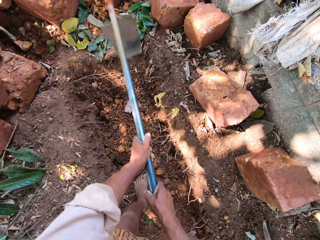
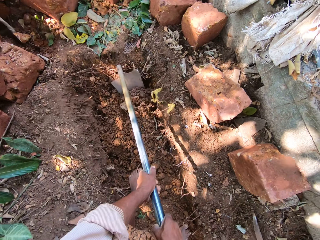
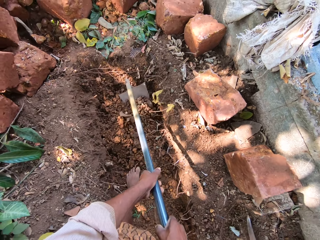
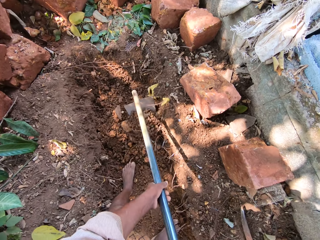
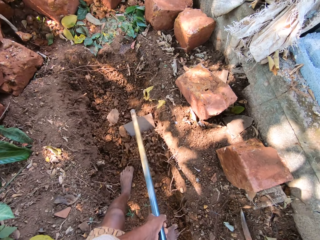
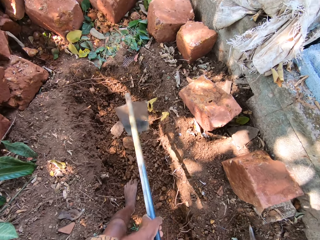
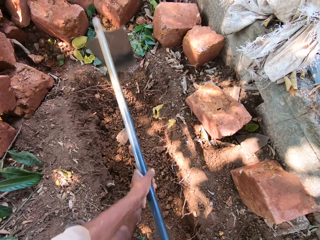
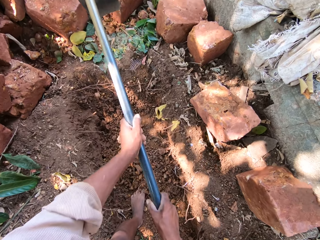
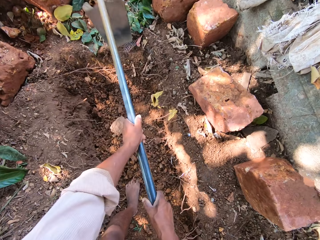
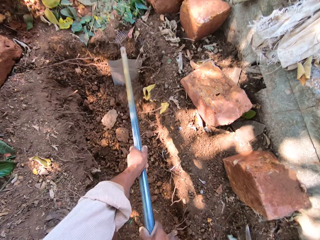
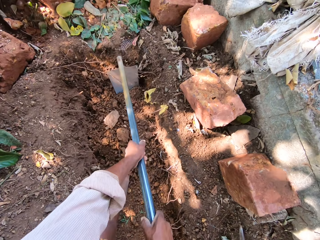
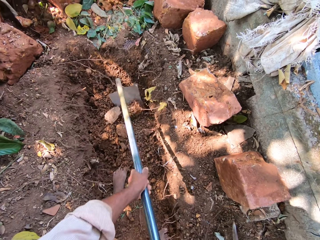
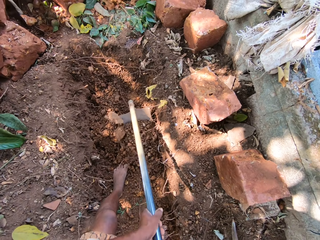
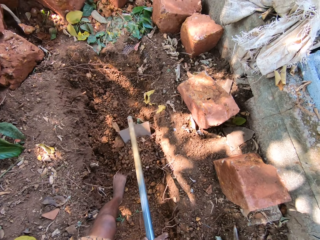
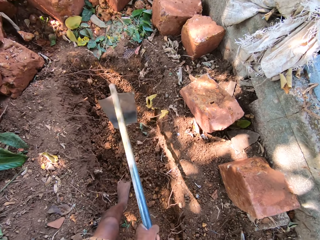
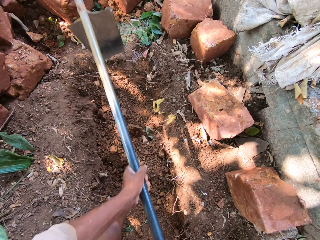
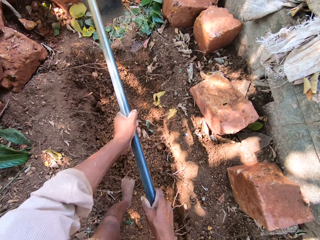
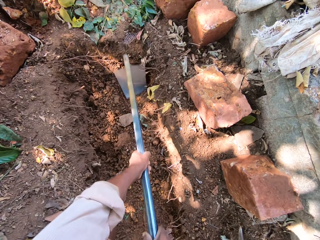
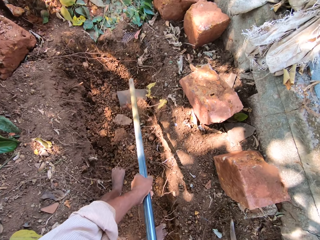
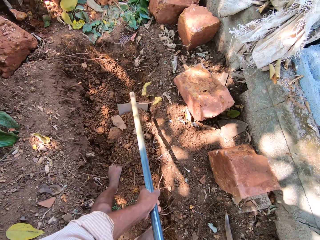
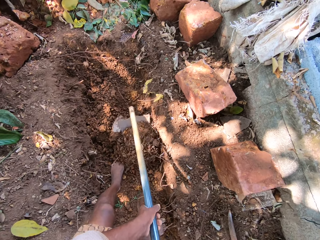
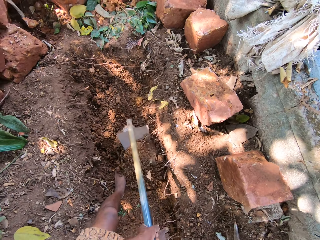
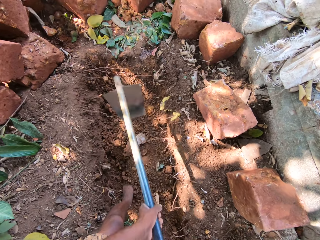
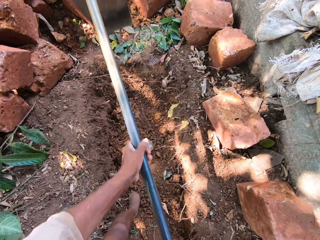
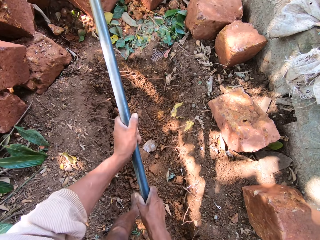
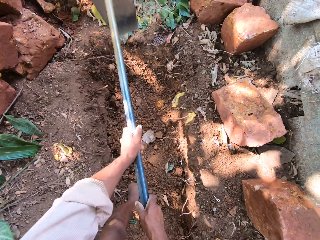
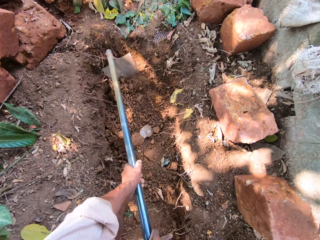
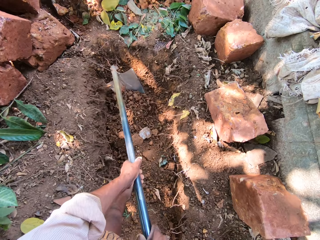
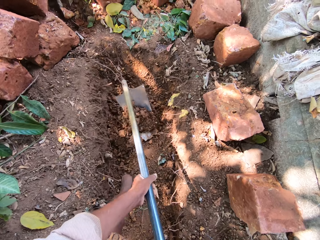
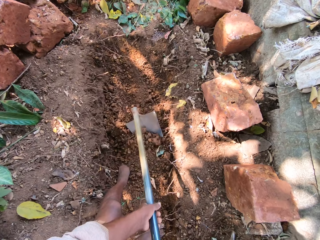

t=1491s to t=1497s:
The camera wearer gathers sand on the ground with the hoe in both hands. He digs the ground.

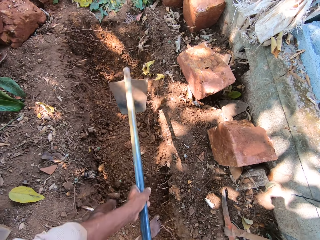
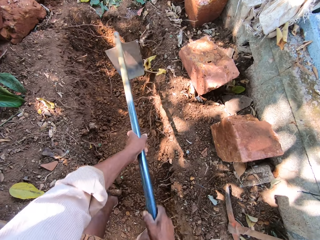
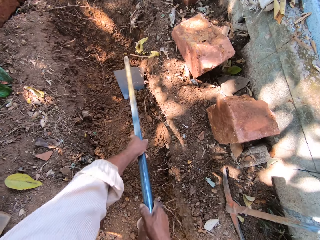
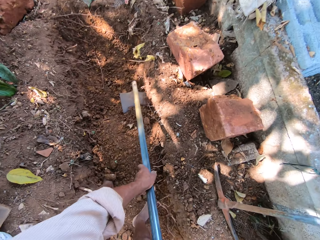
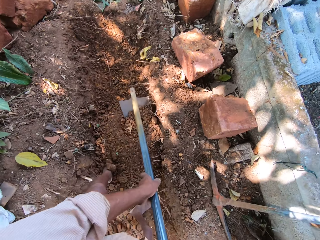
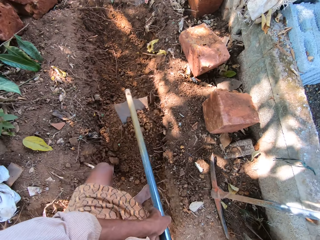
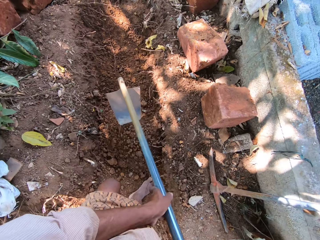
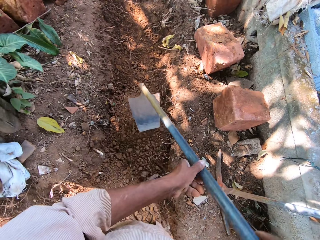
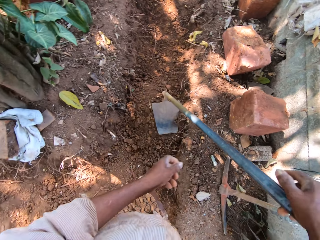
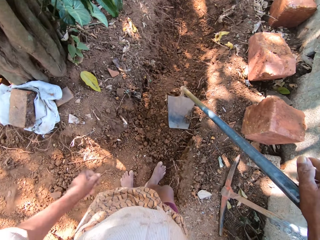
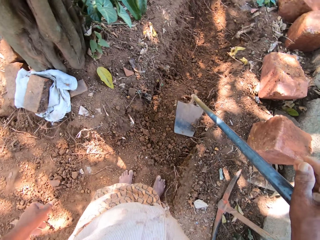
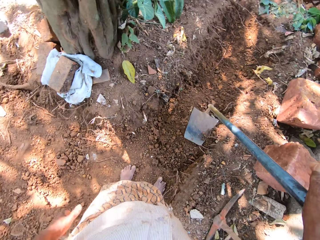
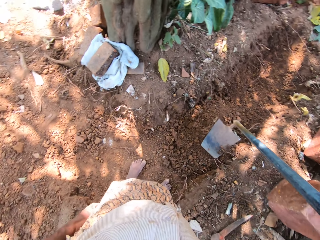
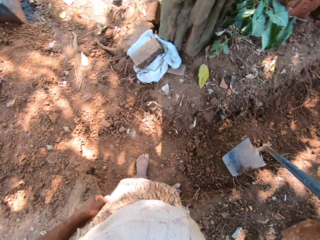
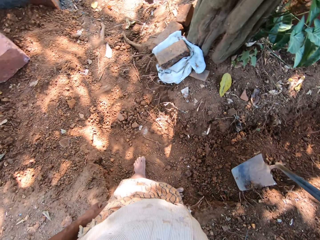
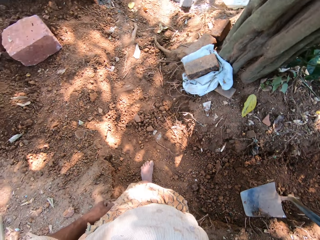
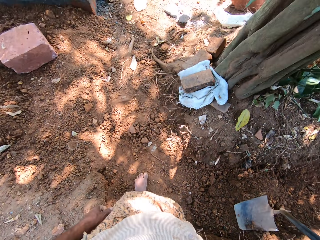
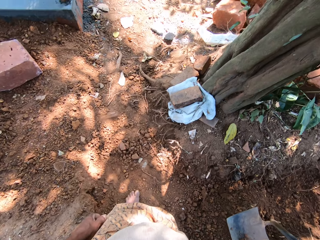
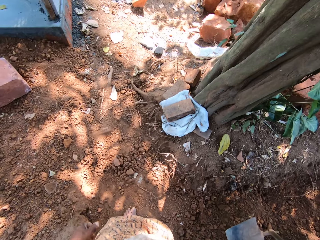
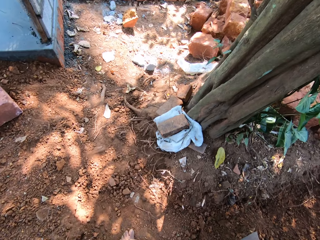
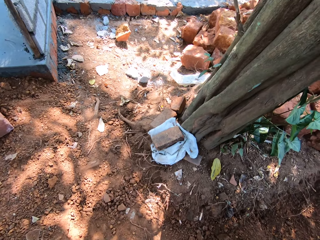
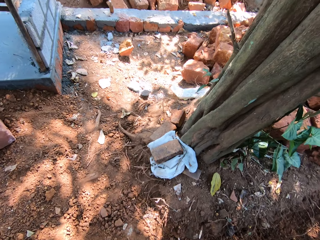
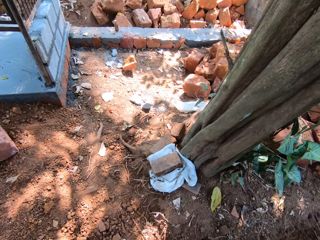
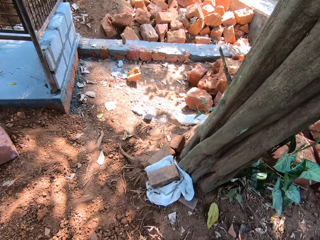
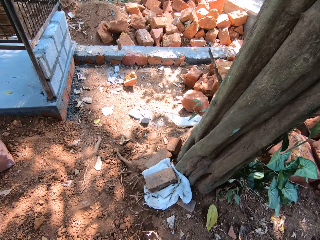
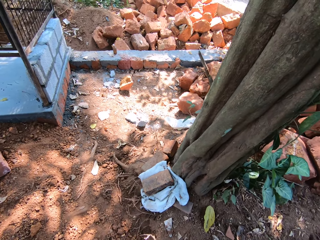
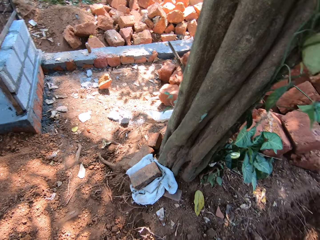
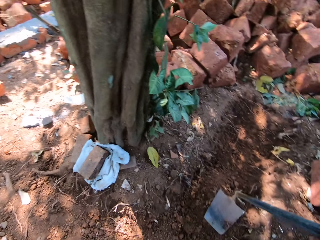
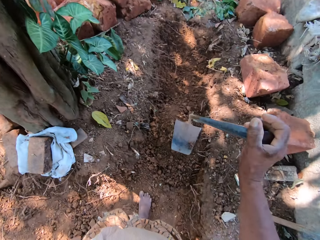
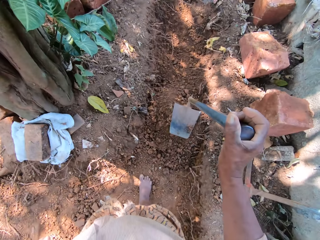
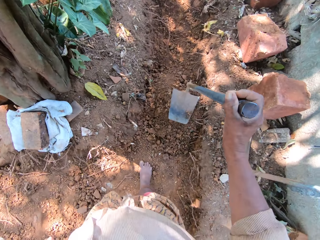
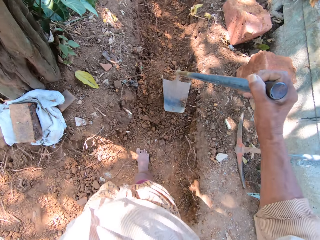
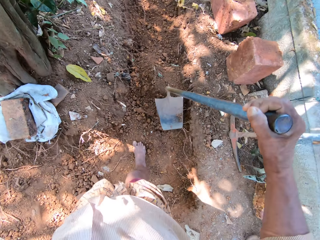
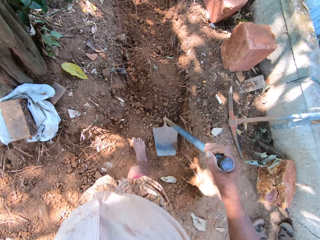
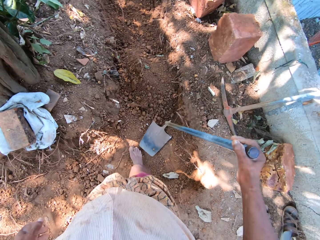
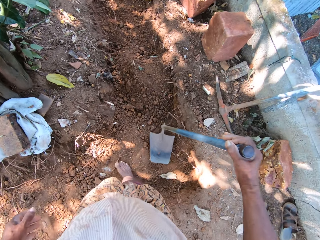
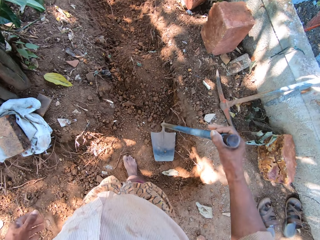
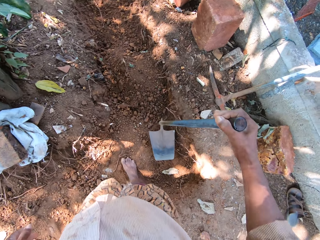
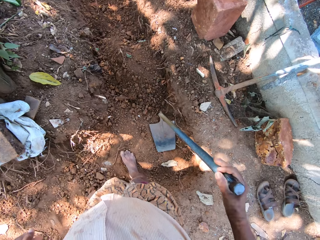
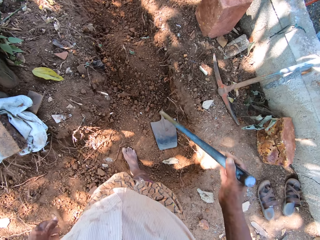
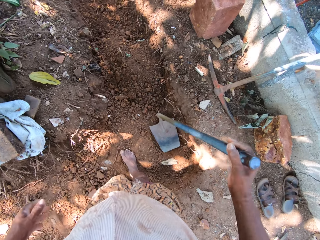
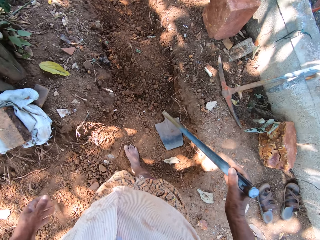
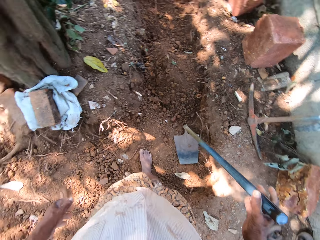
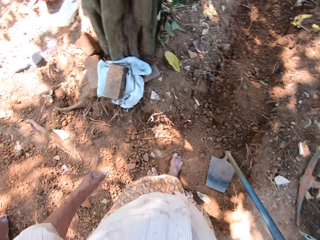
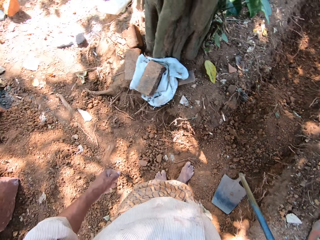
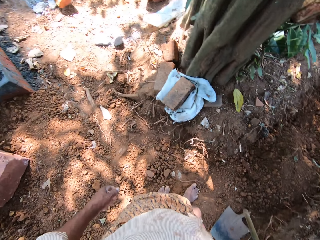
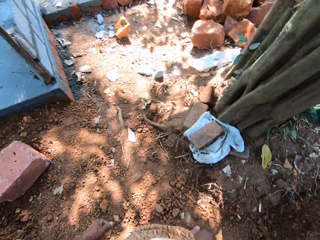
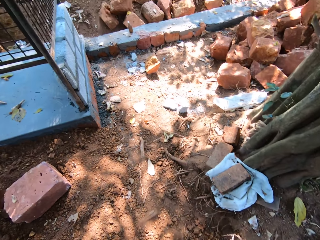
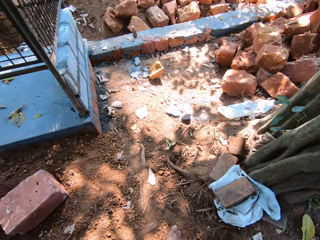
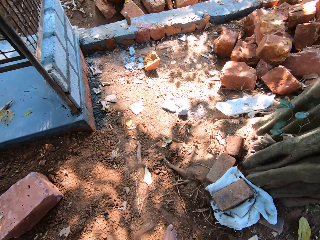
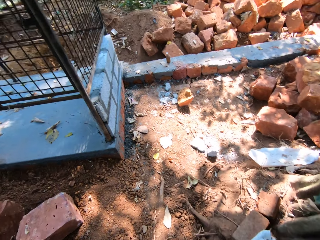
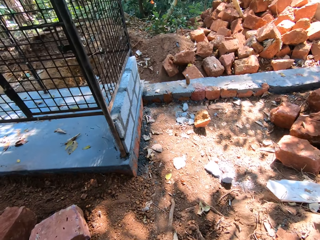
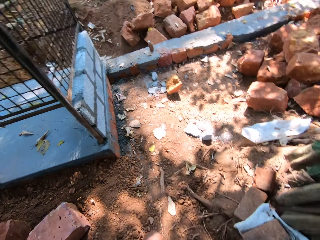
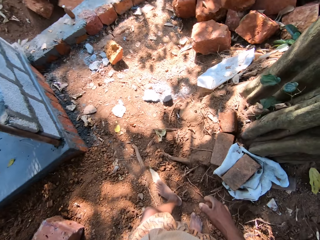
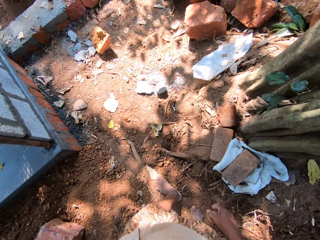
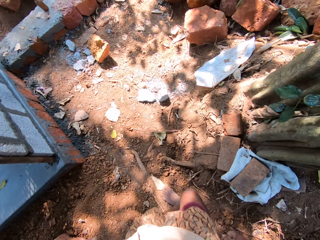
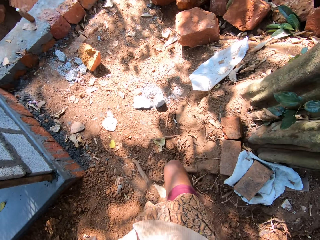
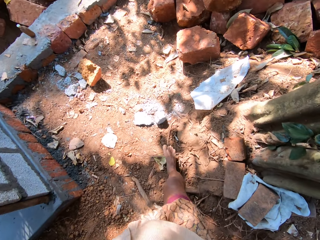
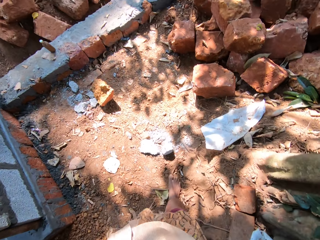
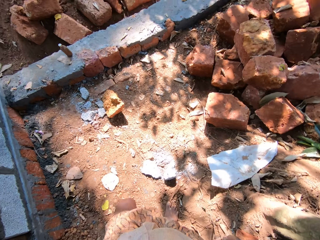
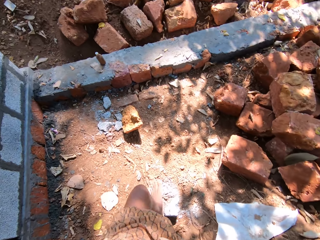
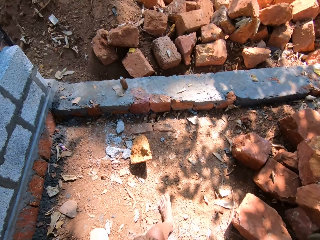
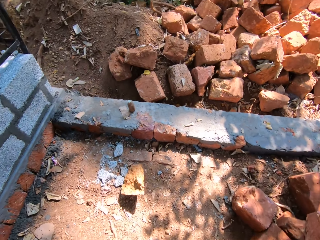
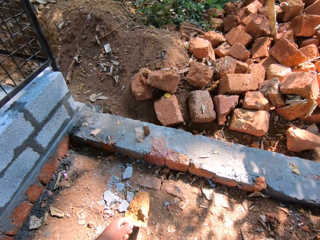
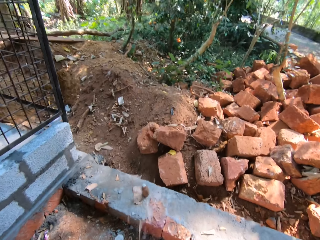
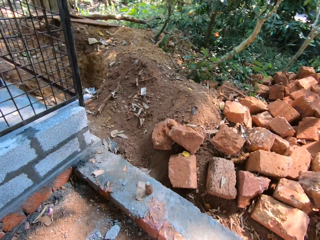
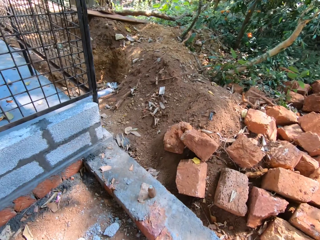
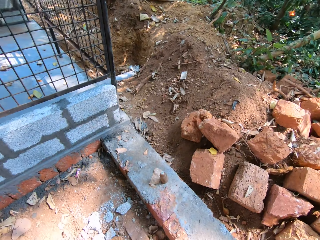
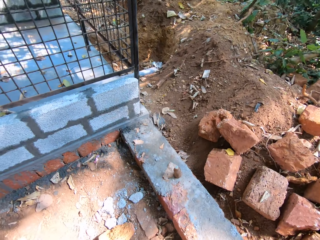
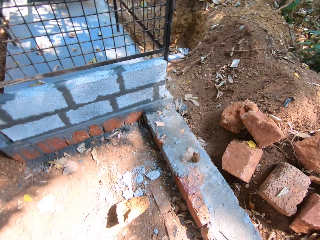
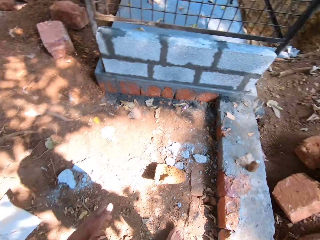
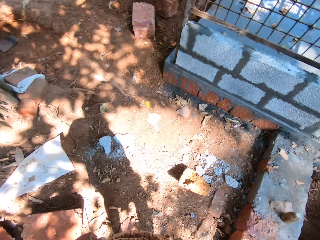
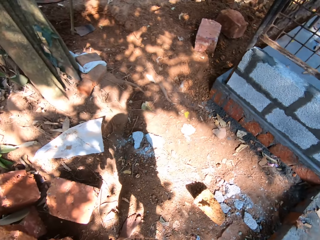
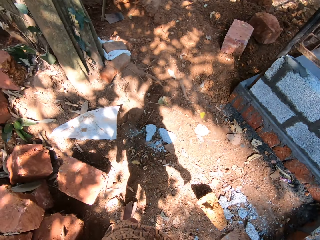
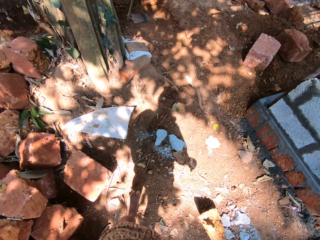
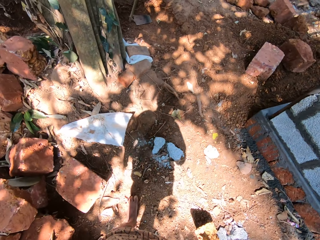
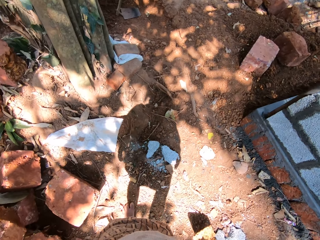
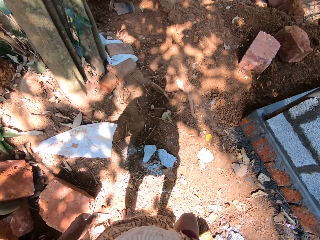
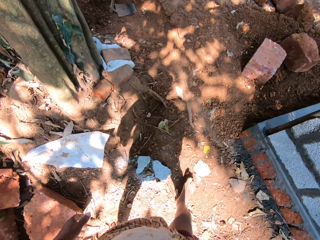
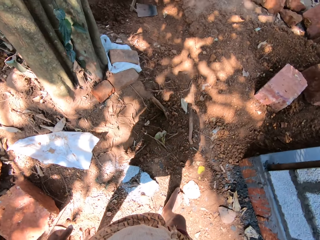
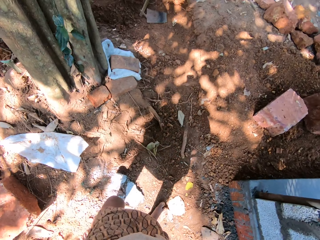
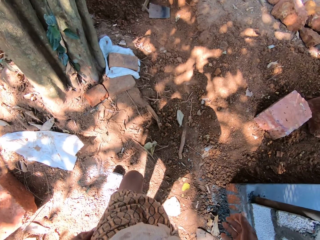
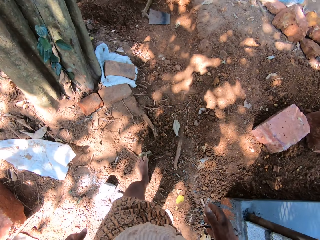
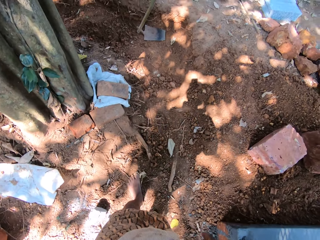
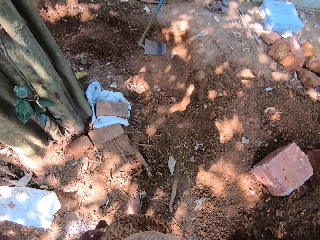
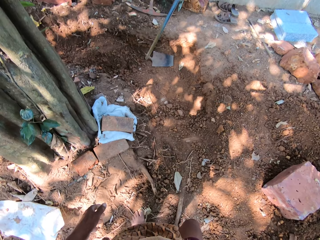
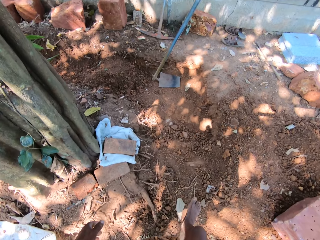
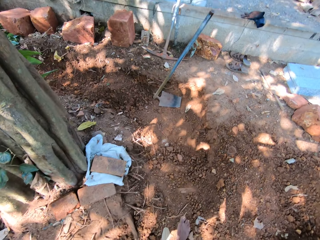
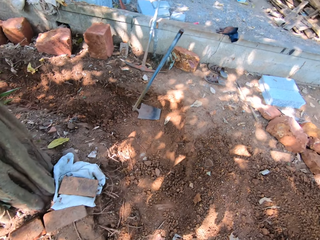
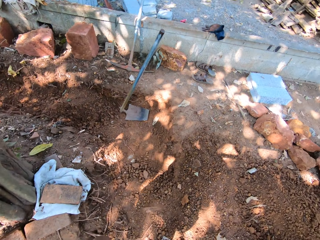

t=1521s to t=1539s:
The camera wearer holds the hoe on the ground with his right hand. He looks around. He picks up the hoe from the ground with his right hand. He hits the ground with the hoe in his right hand. He repositions the hoe. He places the hoe on the ground with his right hand. He moves around.
